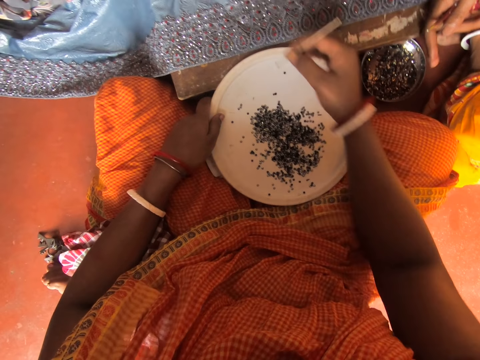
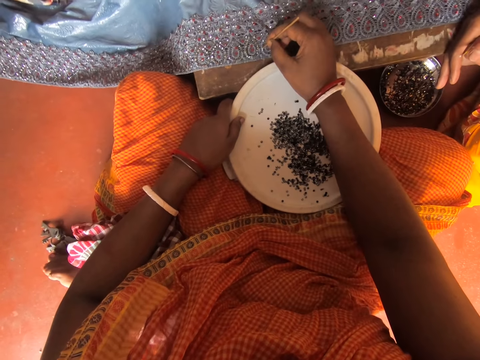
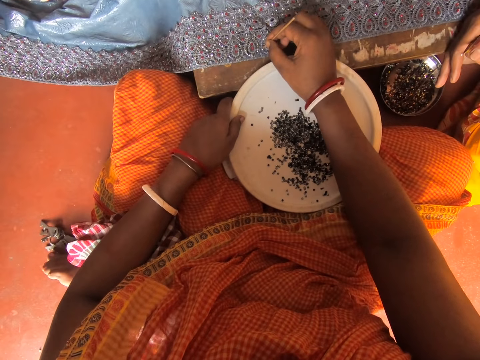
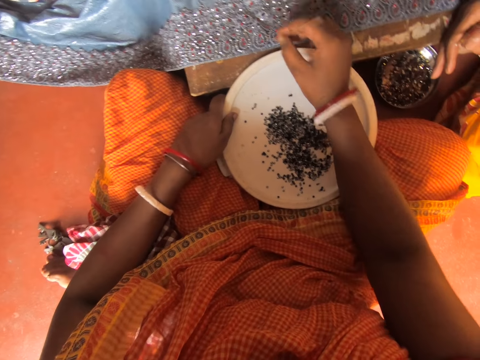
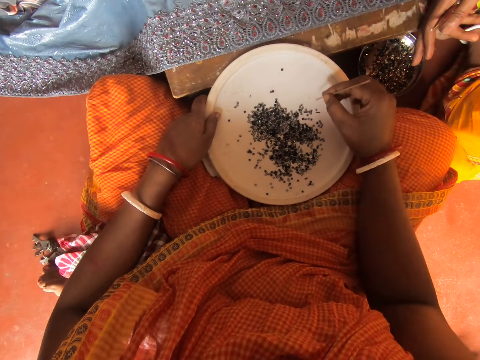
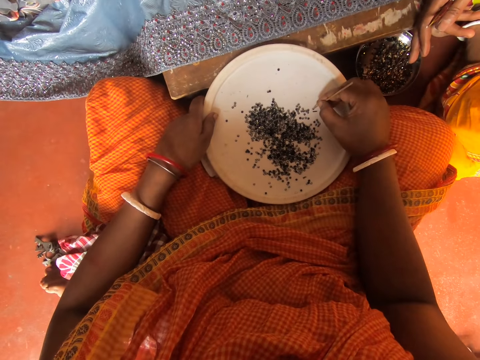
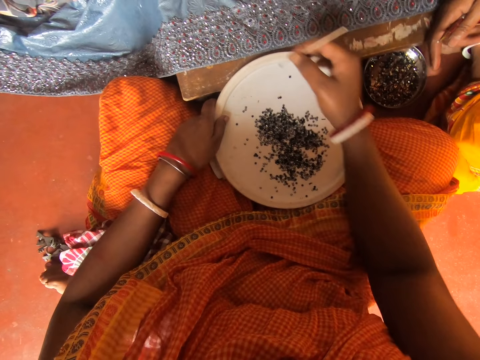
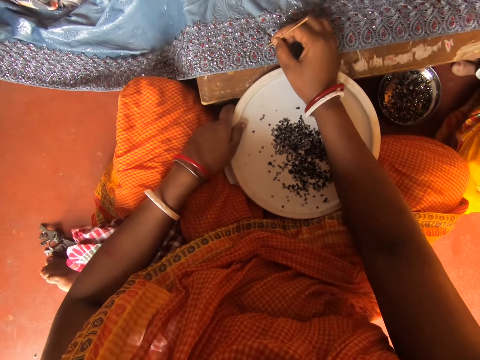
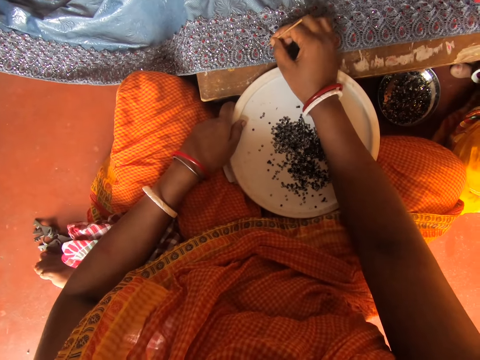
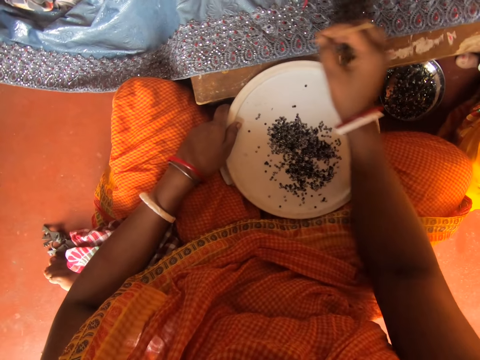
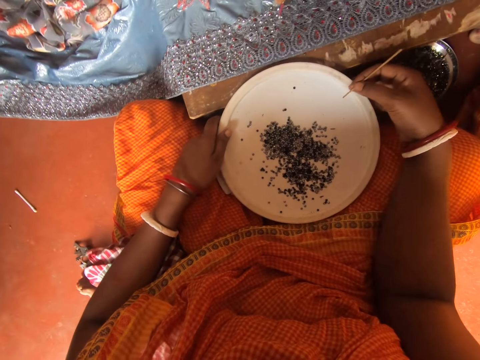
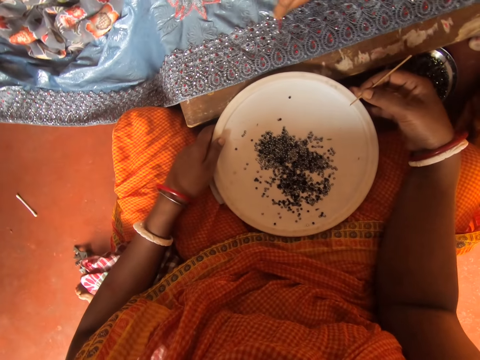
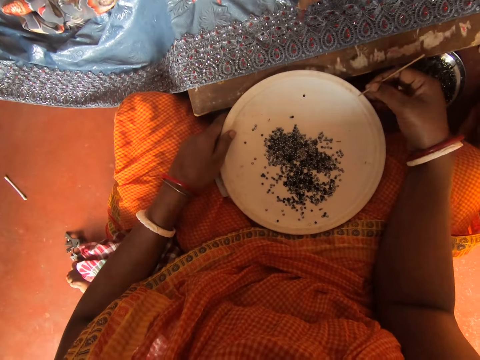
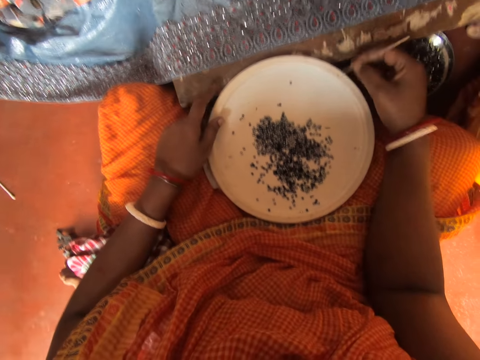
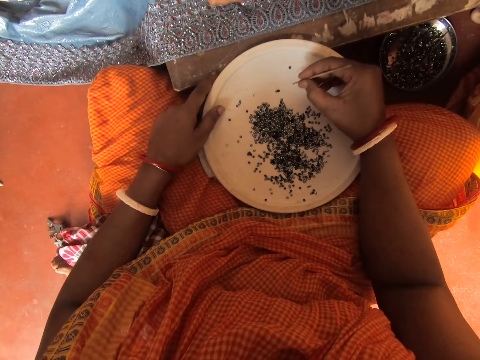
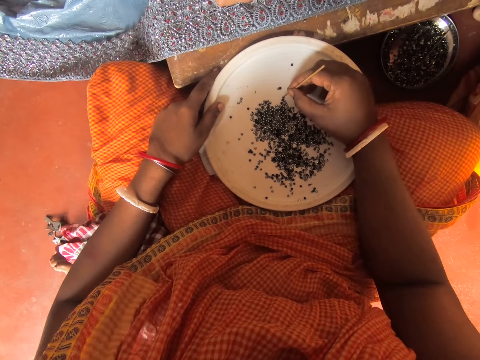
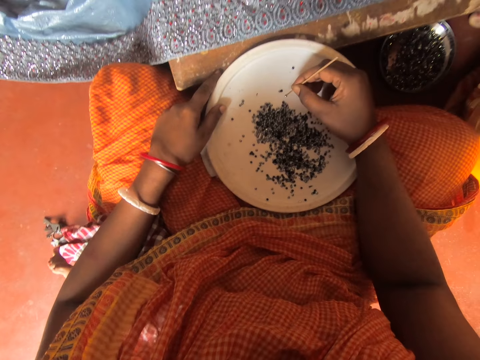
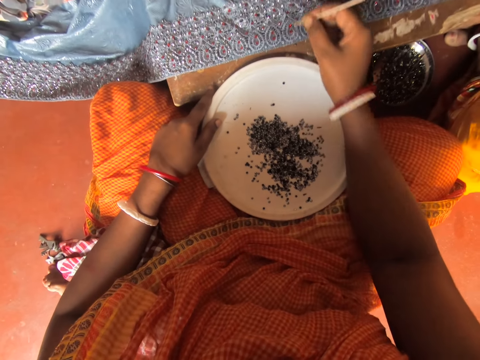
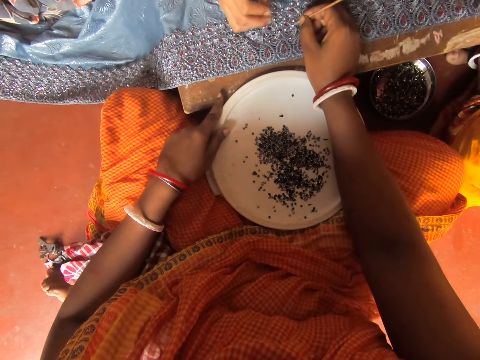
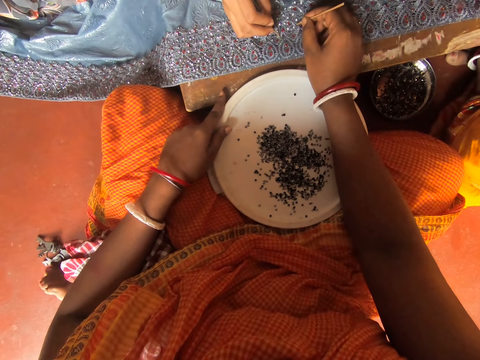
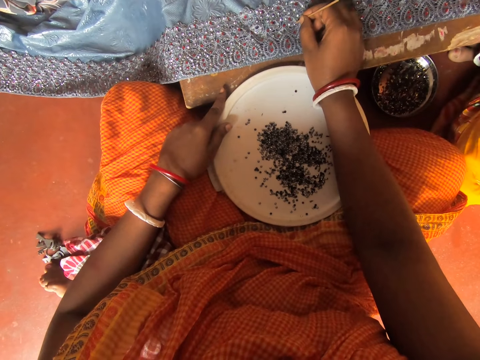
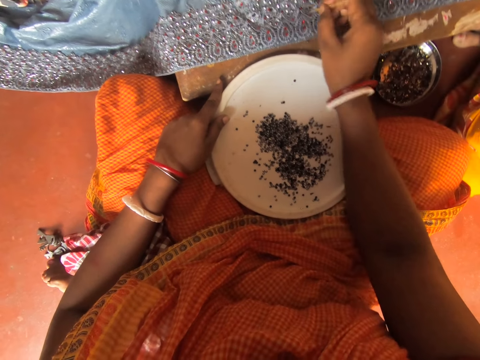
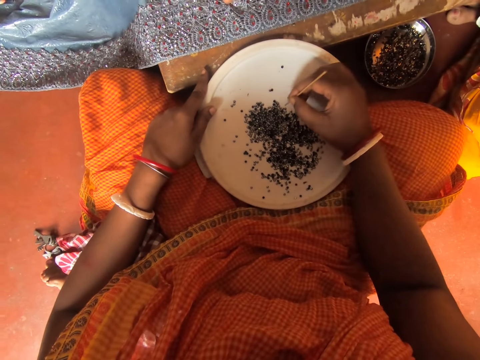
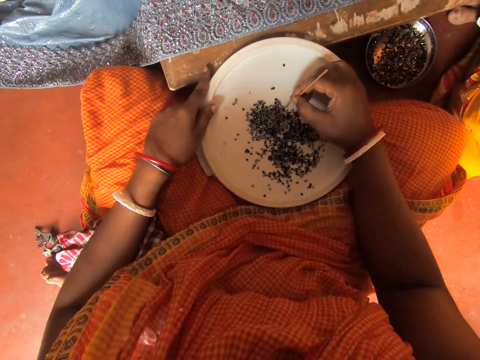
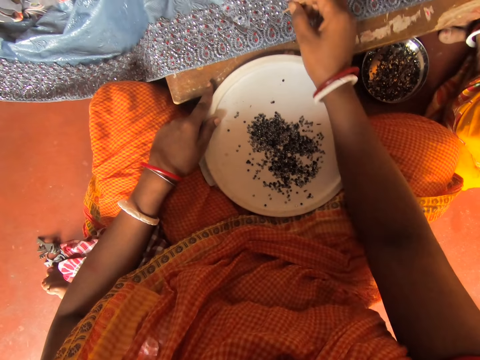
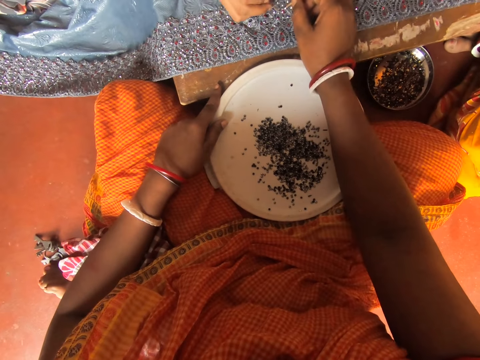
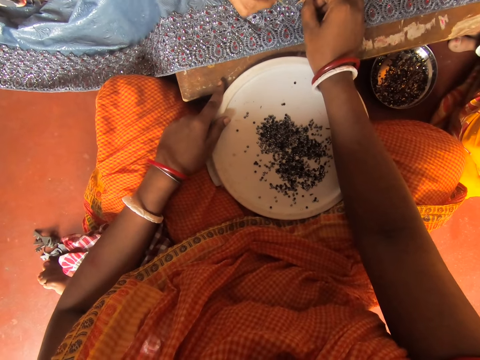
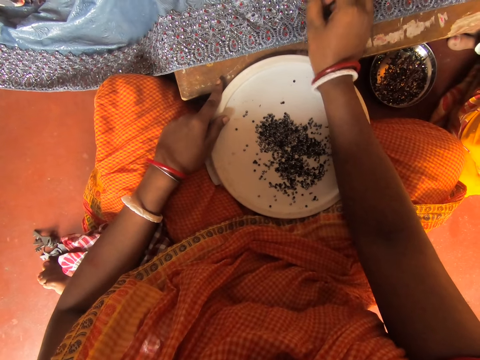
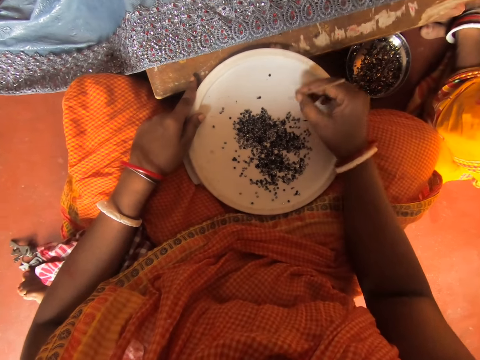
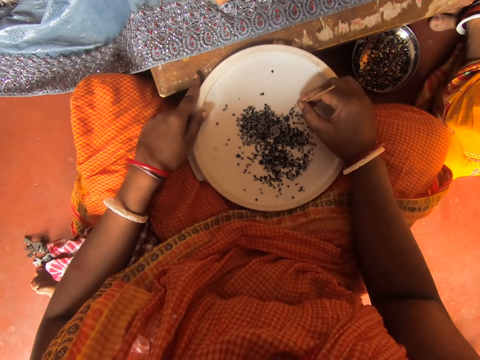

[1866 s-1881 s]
The camera wearer picks a bead in a plate with a bead stick. A person talks. The camera wearer puts the bead on a cloth with the bead stick. They pick a bead in the plate with the bead stick. They put the bead on the cloth with the bead stick. They hold the plate with both hands and adjust a lid on a board. Another person stains glue on the cloth with something in the right hand. The camera wearer picks a bead in the plate with the bead stick. The first person and the camera wearer put the bead on the cloth with the bead stick. The camera wearer picks a bead in the plate with the bead stick. They put the bead on the cloth with the bead stick. The first person and the camera wearer put the bead on the cloth with the bead stick.

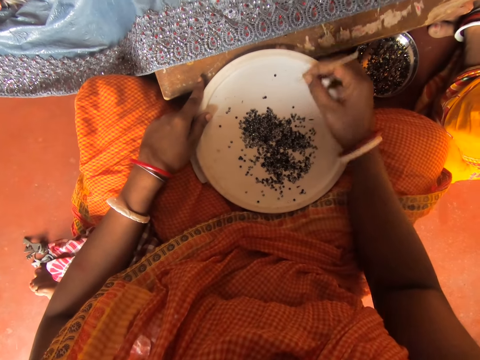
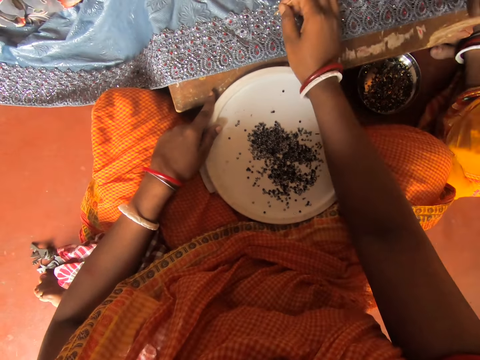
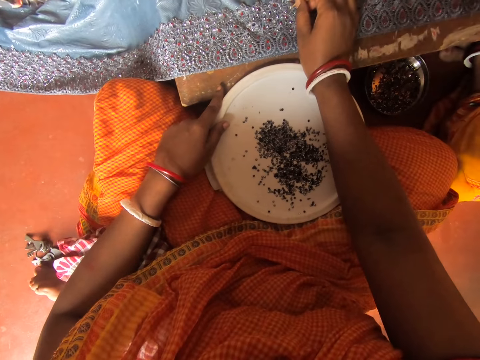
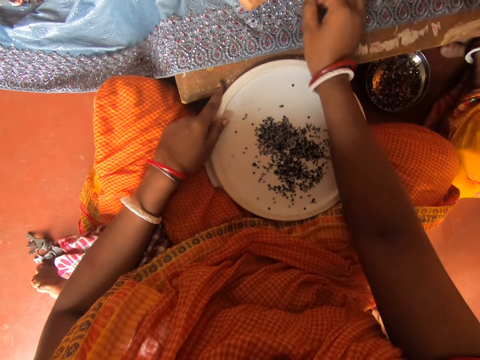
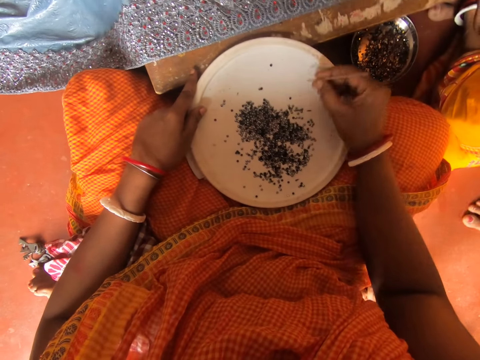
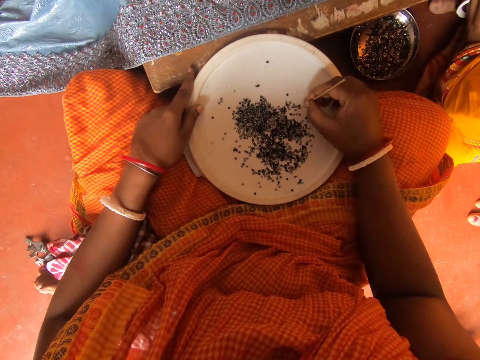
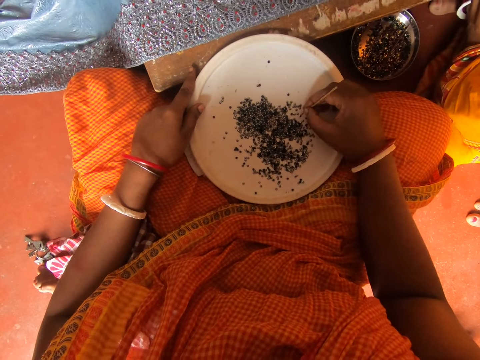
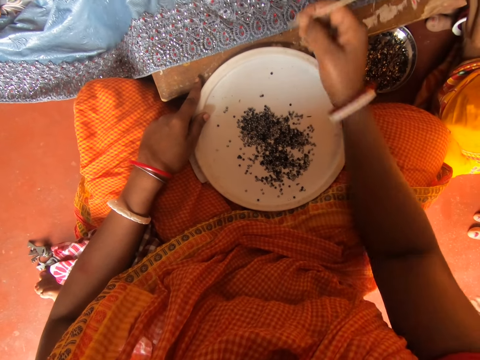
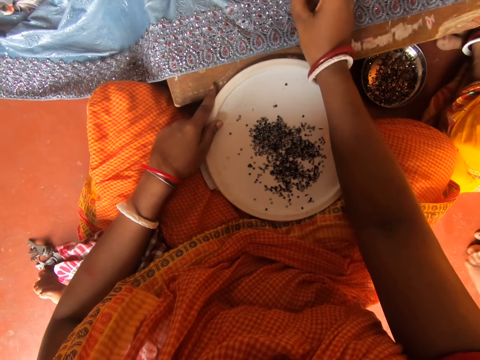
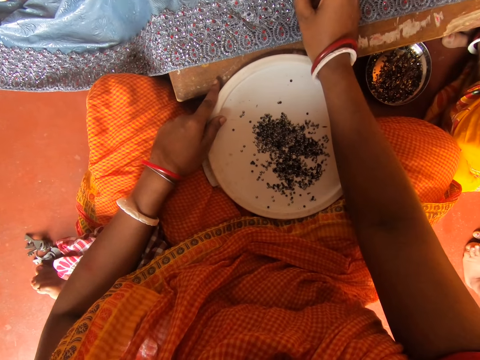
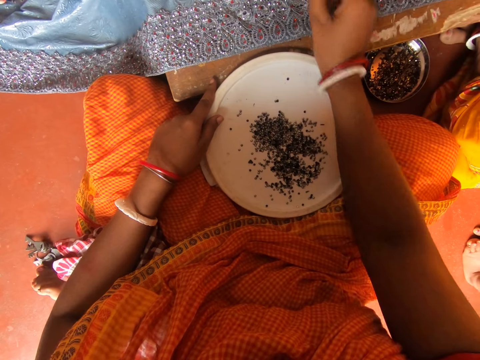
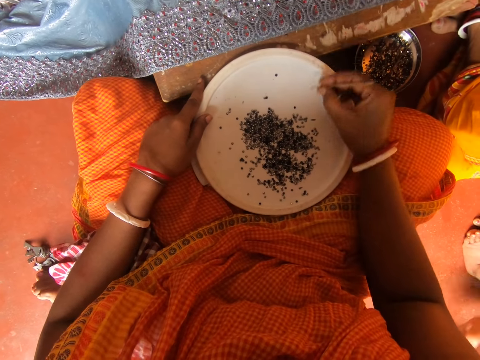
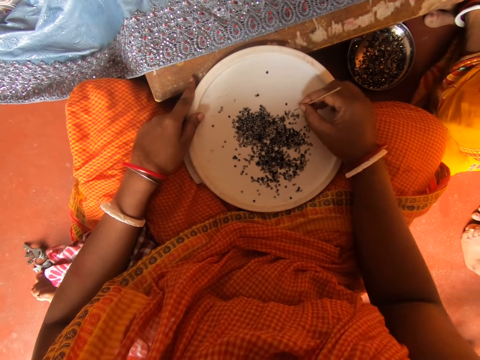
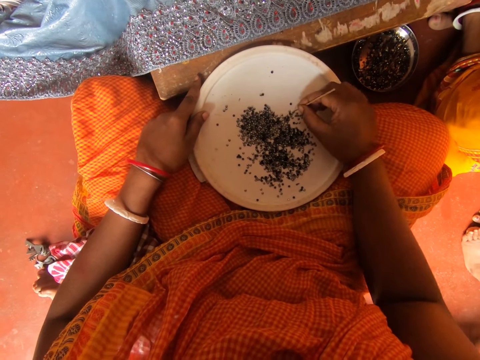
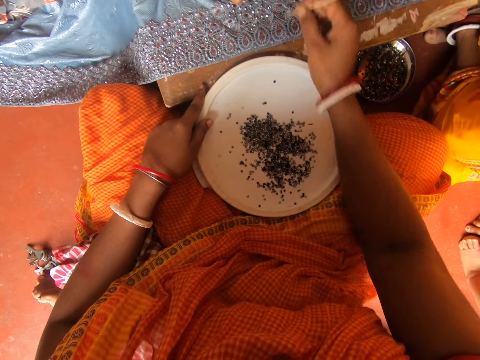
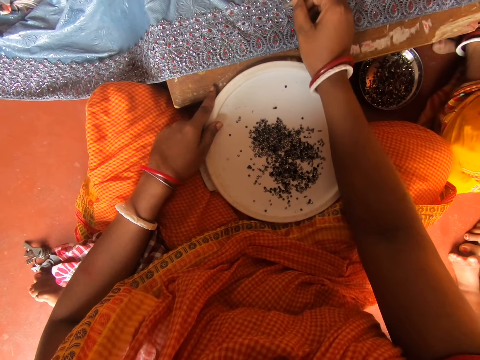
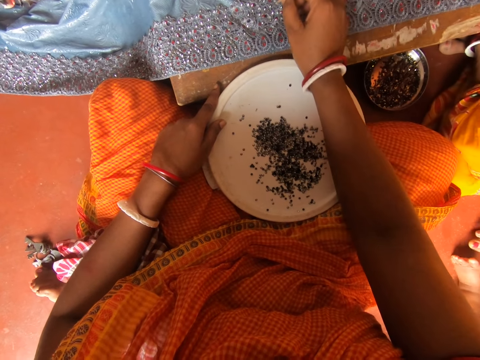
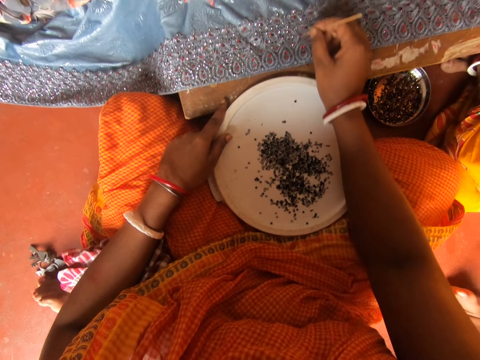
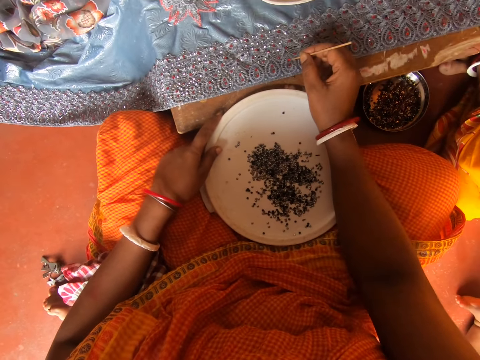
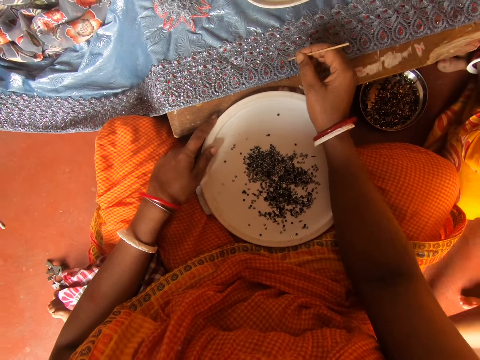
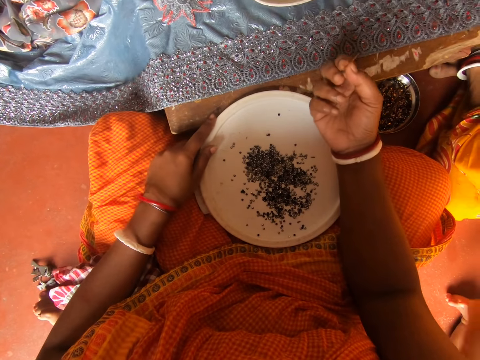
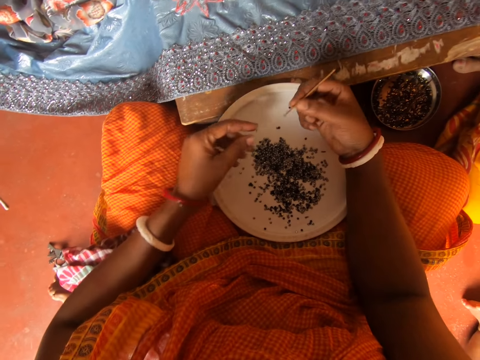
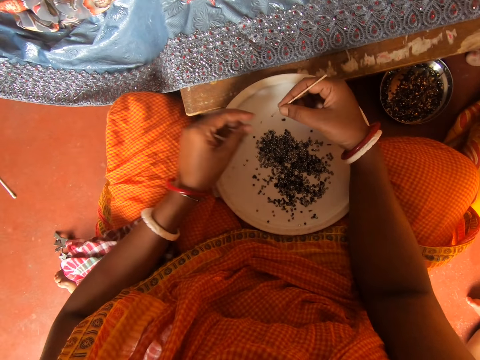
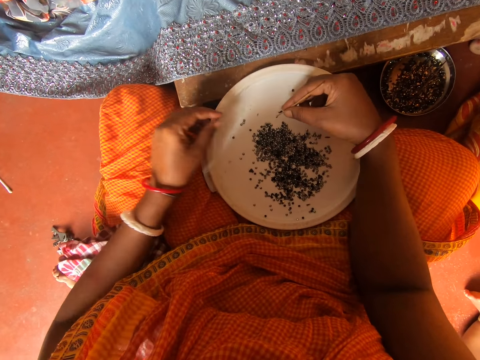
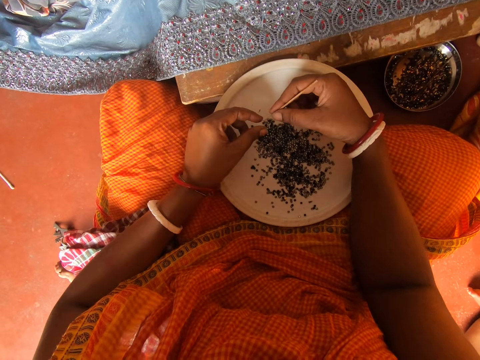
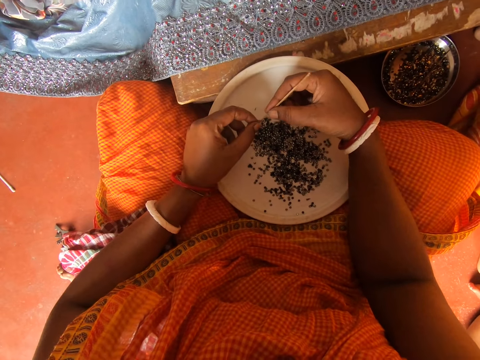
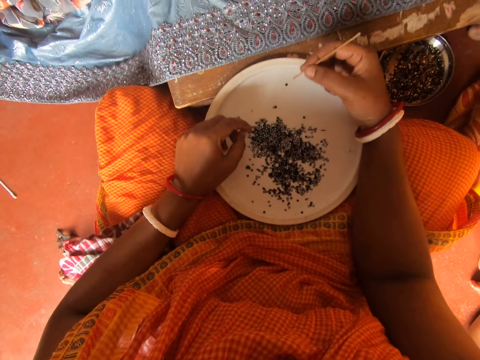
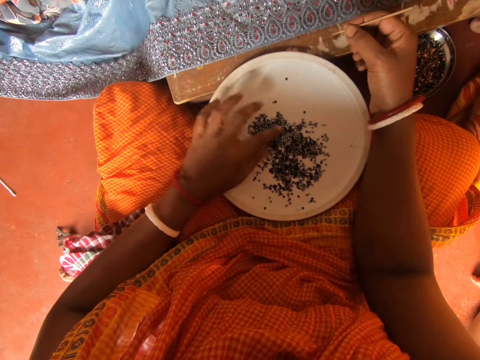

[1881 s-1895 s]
The camera wearer picks a bead in a plate with a bead stick. They put the bead on a cloth with the bead stick. They pick a bead in the plate with the bead stick. They put the bead on the cloth with the bead stick. A person talks. The camera wearer picks a bead in the plate with the bead stick. They move the right hand. They put the bead on the cloth with the bead stick. They talk. They stare at the bead on a stick. They remove the bead on the stick with the left hand. They drop the bead in the plate with the left hand.
